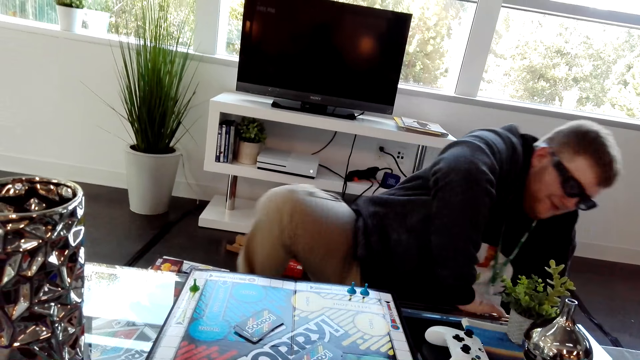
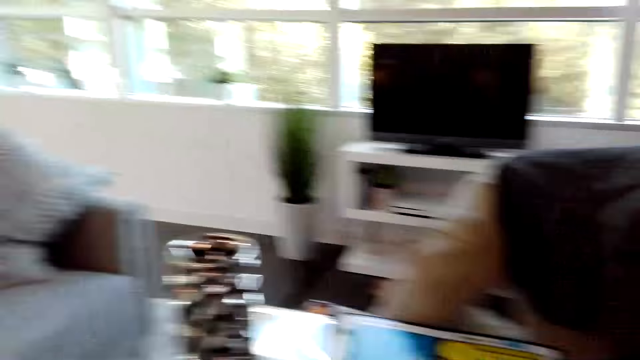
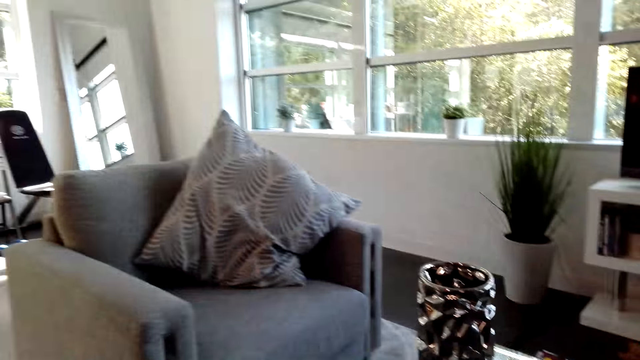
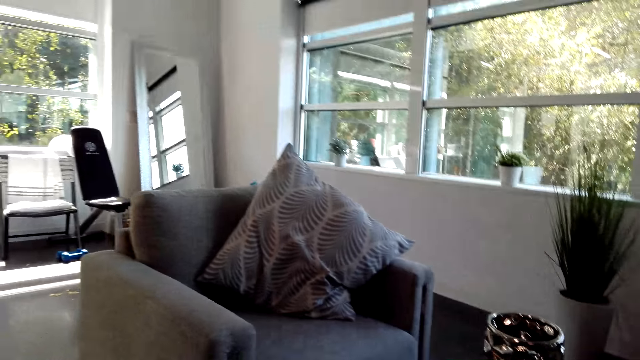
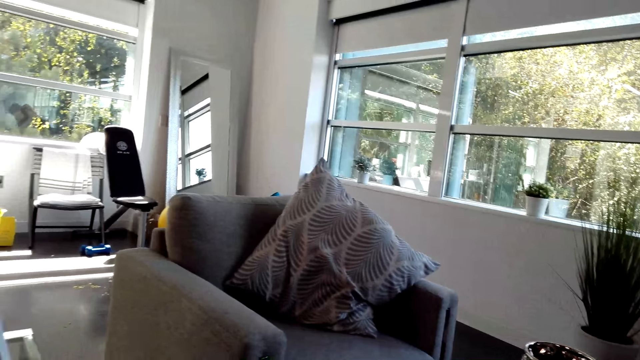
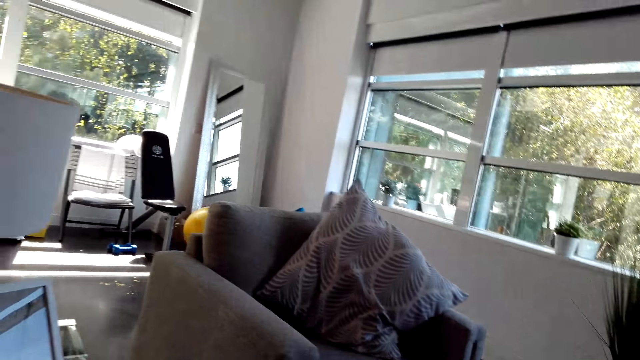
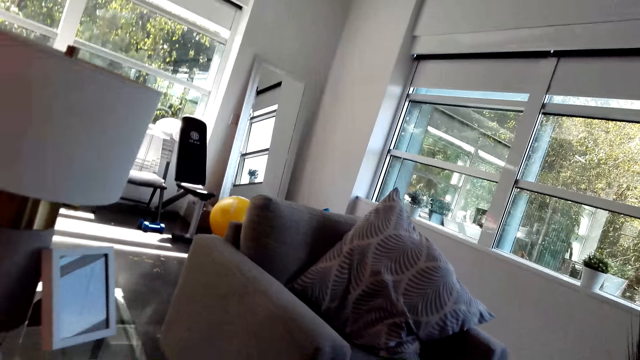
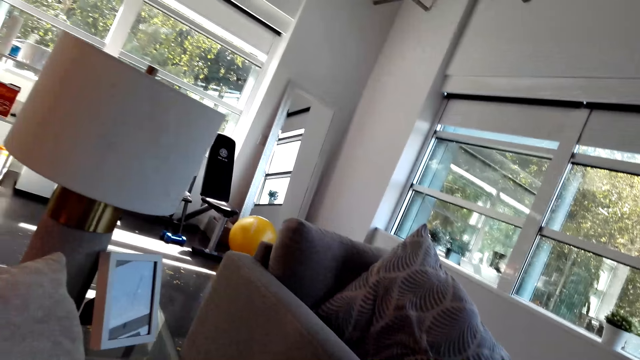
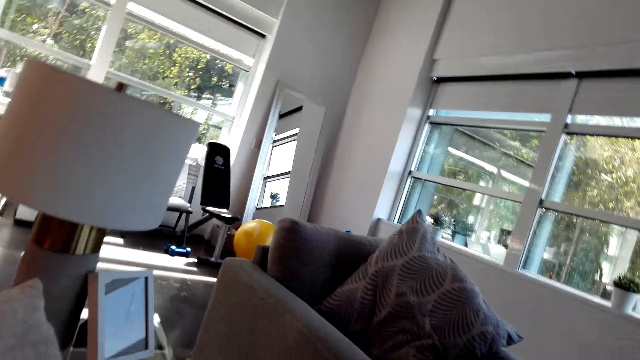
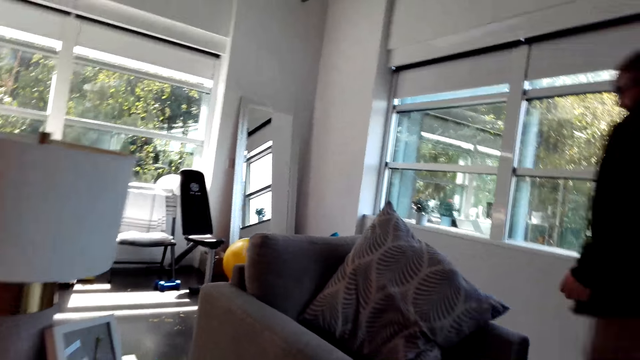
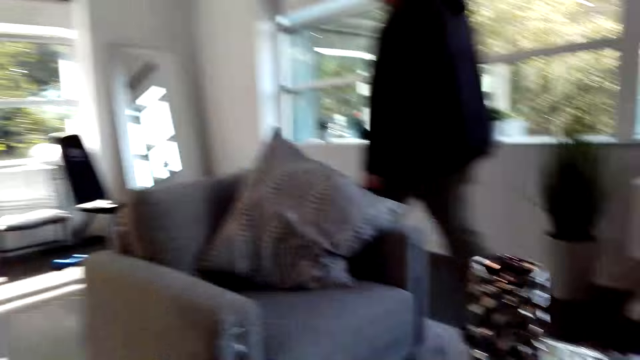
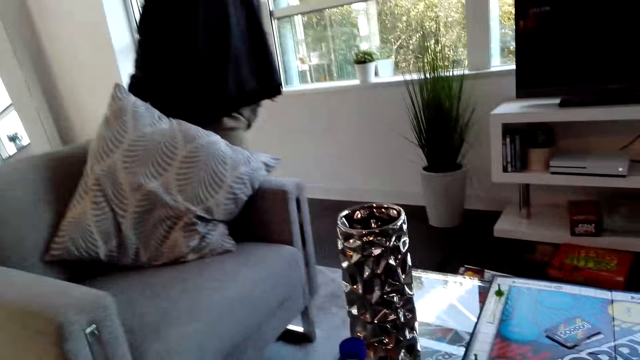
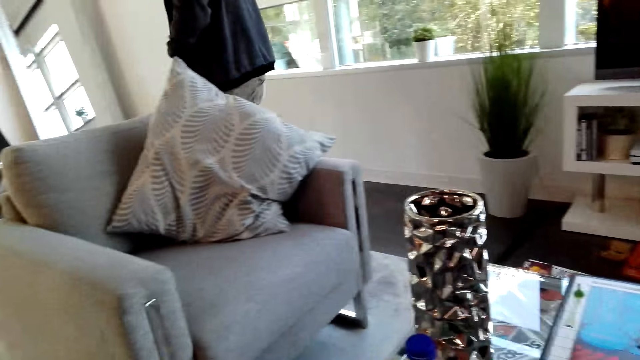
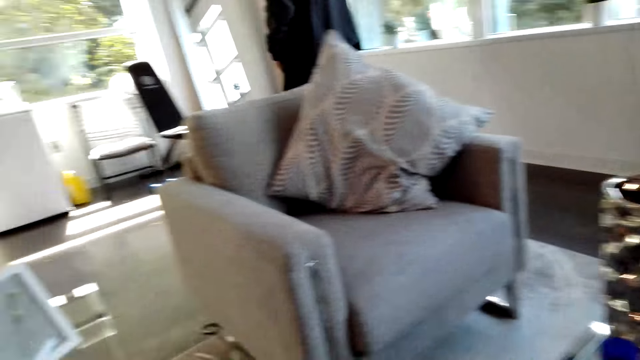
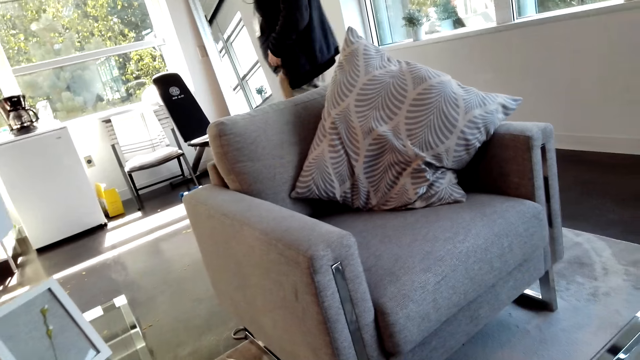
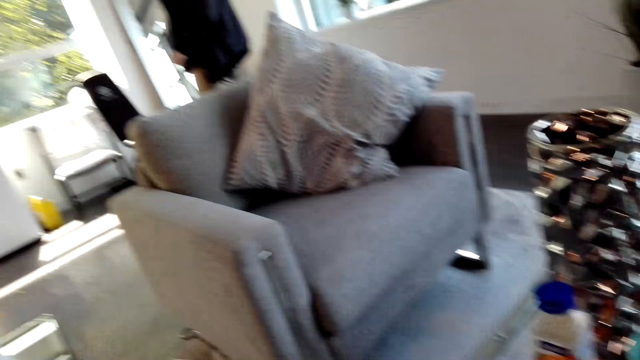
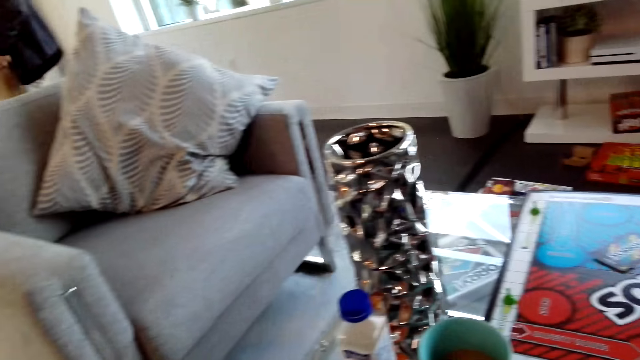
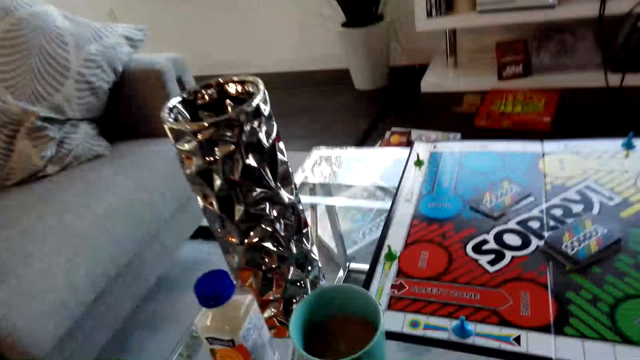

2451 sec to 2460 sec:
A person gets up from the floor. The camera wearer looks around. They move around the room. The person walks on the floor.

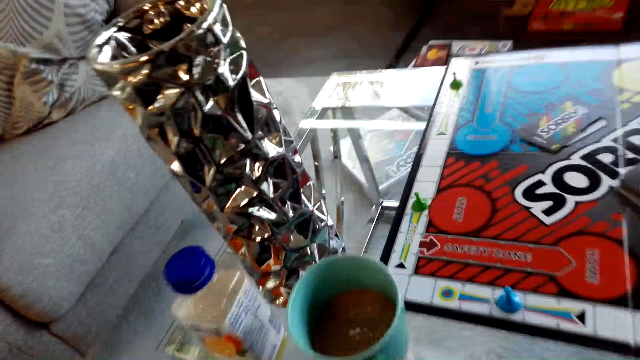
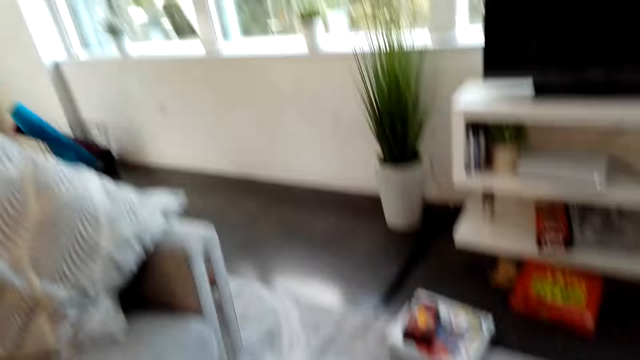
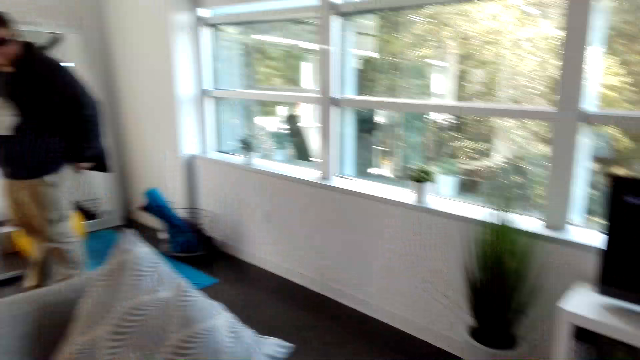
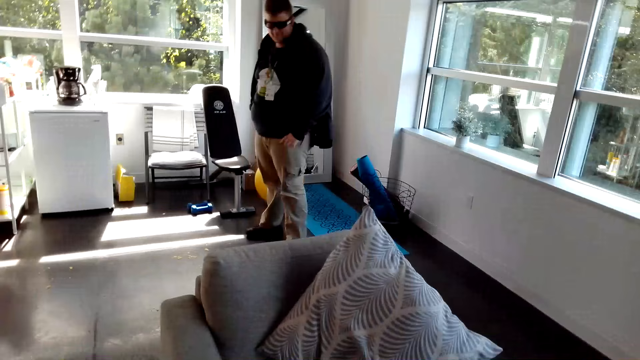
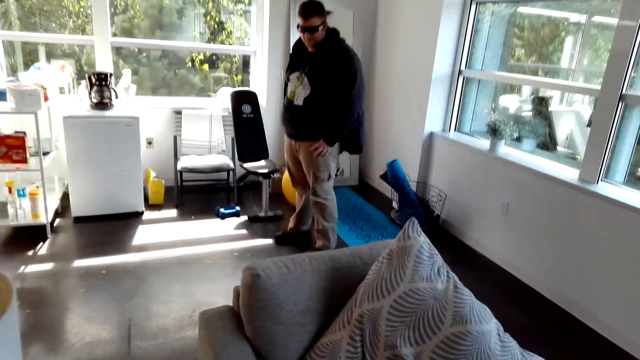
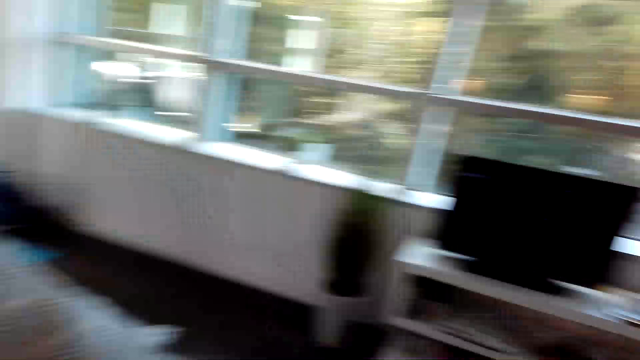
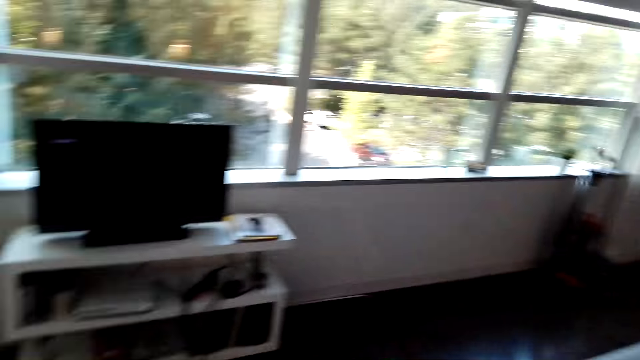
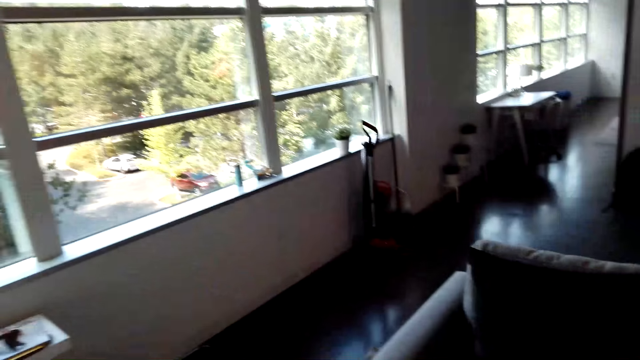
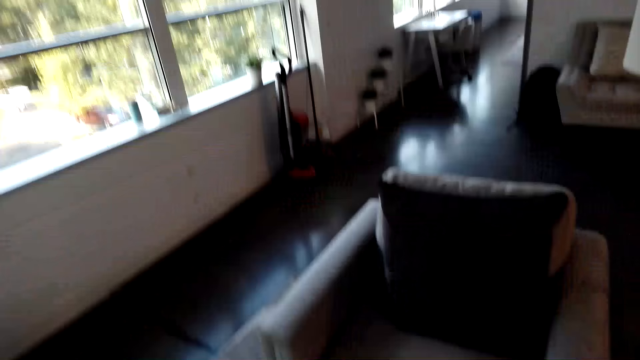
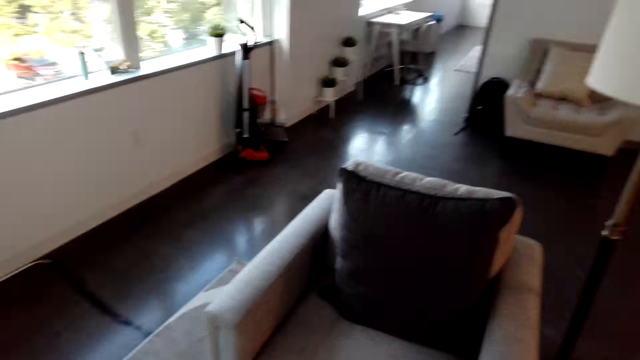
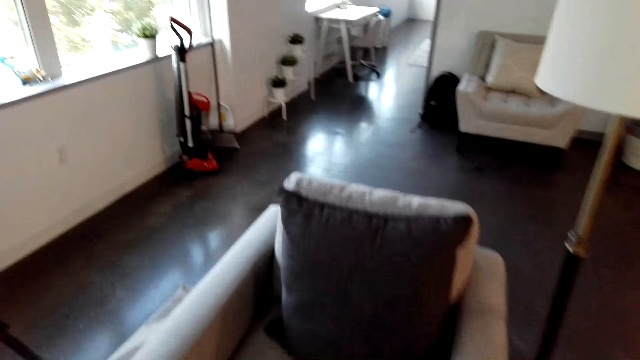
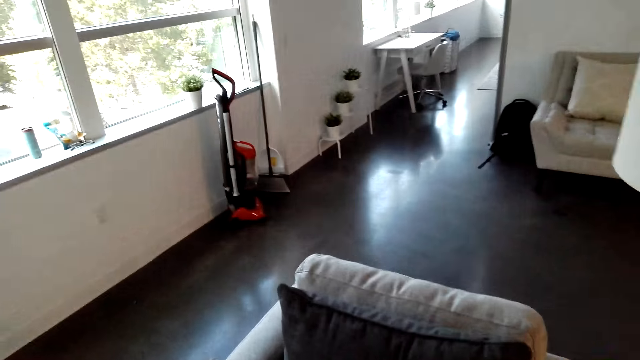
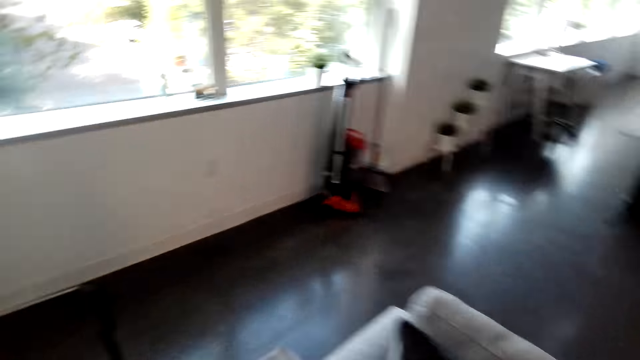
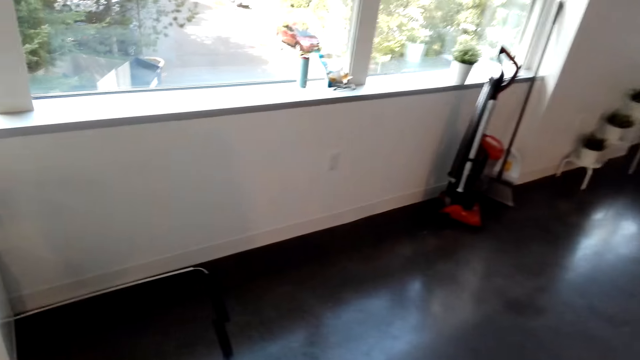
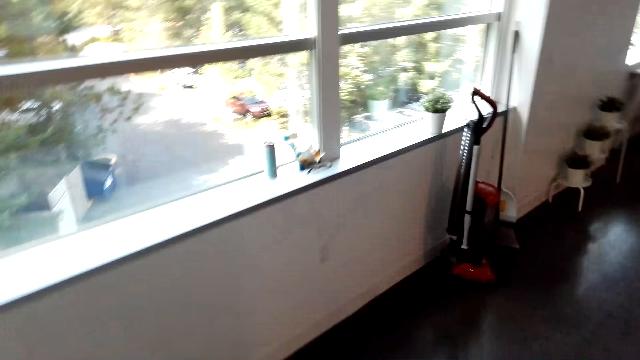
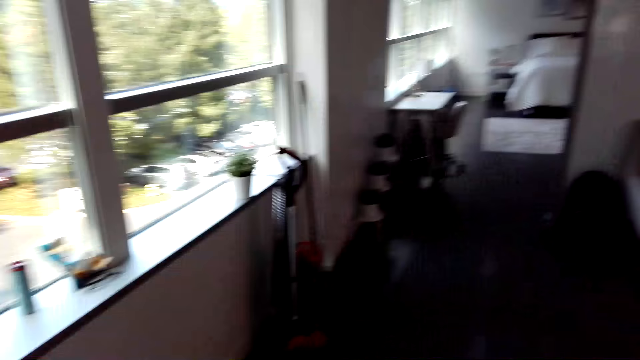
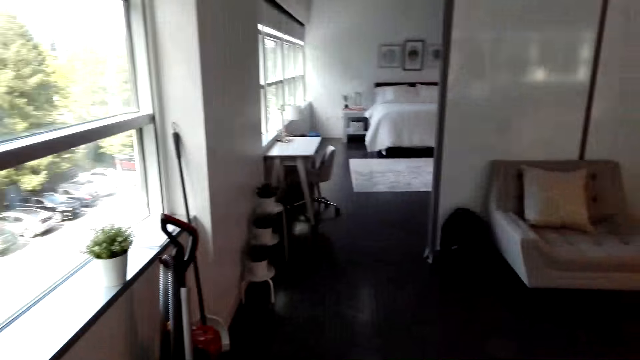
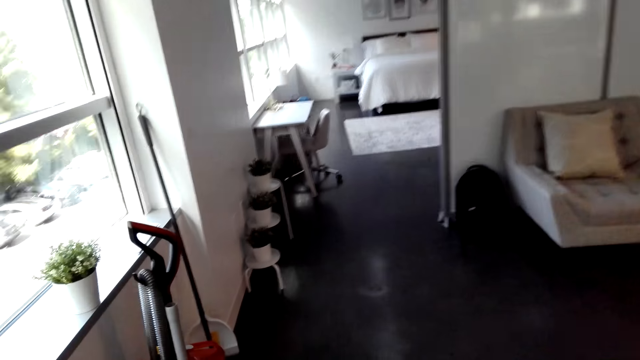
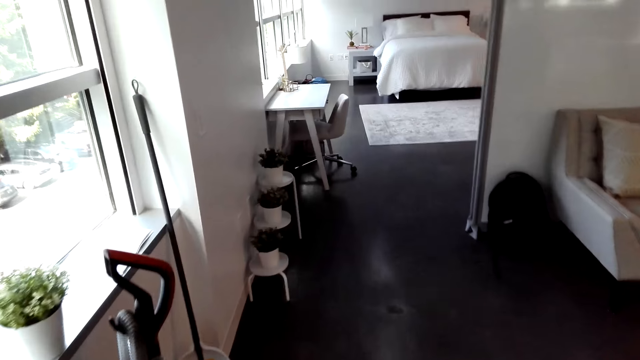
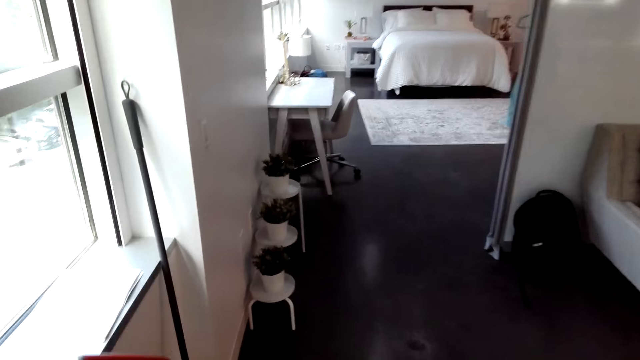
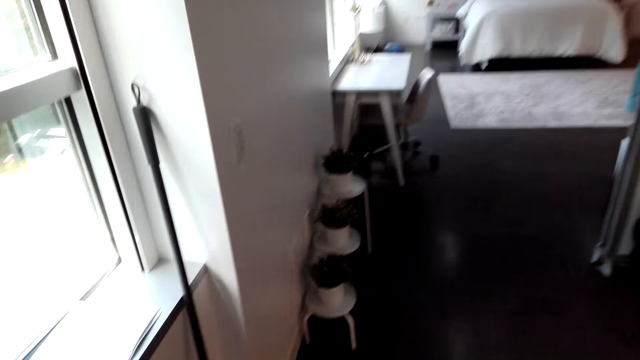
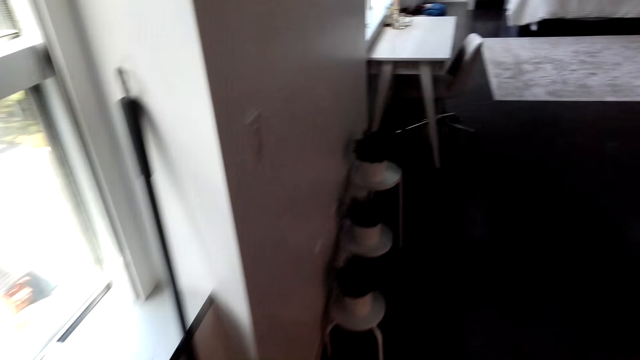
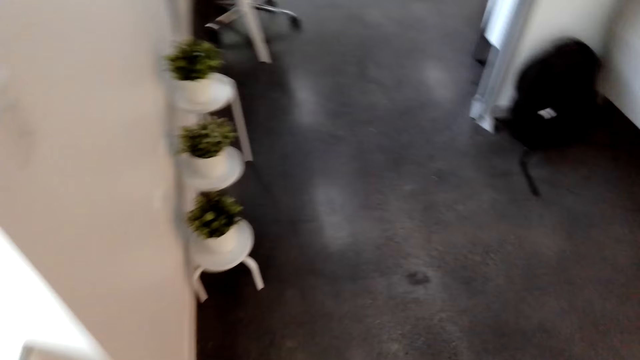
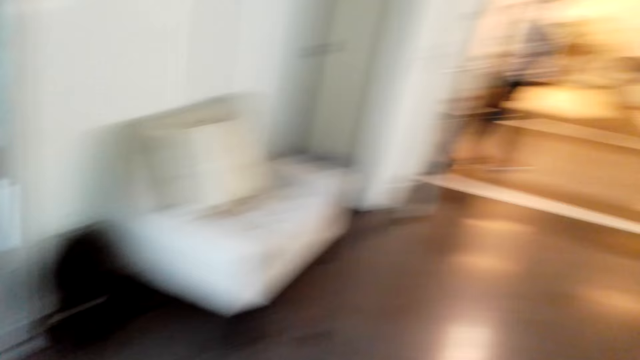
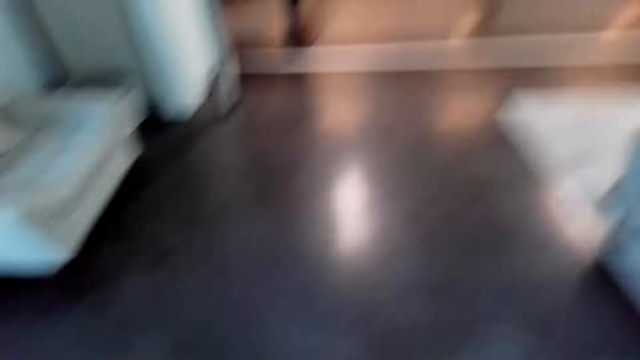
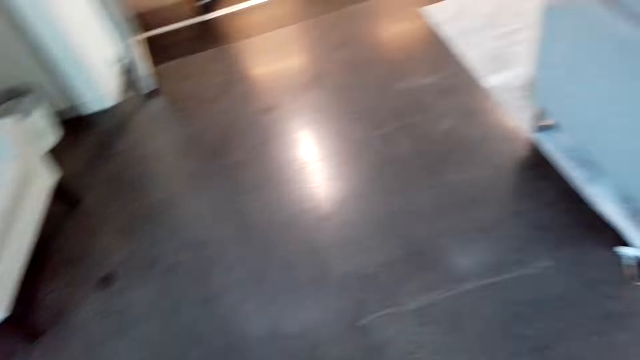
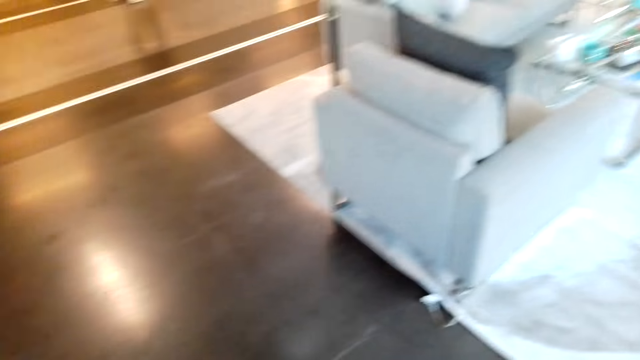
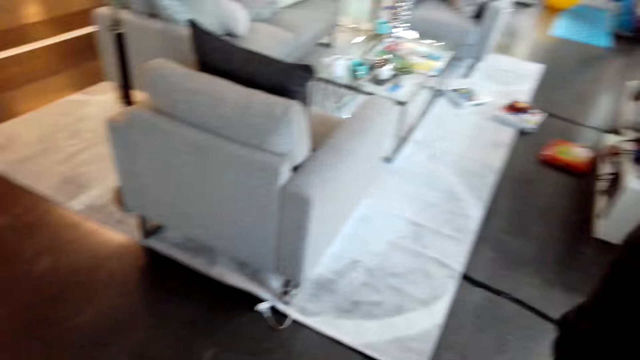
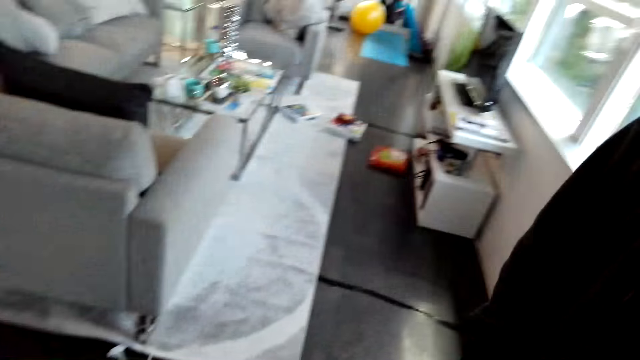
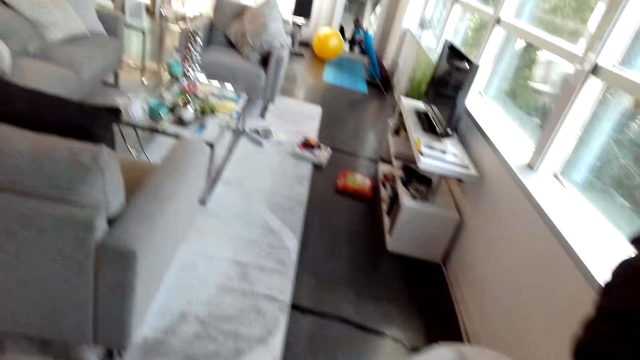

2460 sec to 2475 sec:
The camera wearer gets up from the couch. A man stands up. The camera wearer moves around the room. They dialogue with something. They walk on the floor, take a broomstick from the wall, and walk on the floor.
